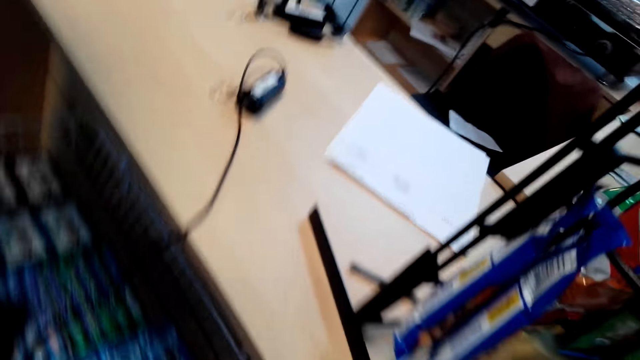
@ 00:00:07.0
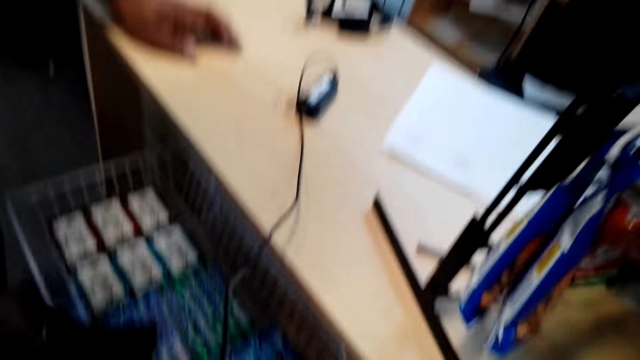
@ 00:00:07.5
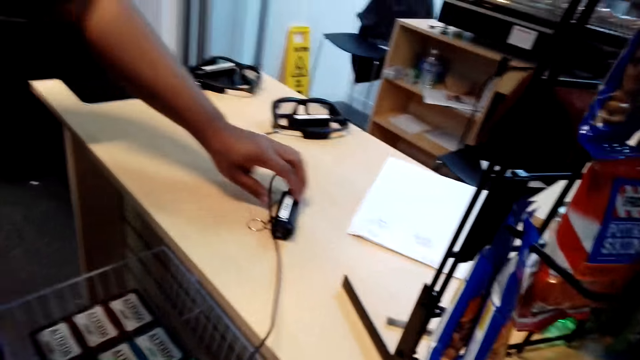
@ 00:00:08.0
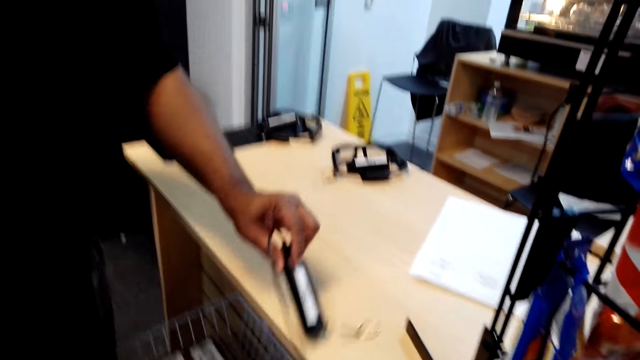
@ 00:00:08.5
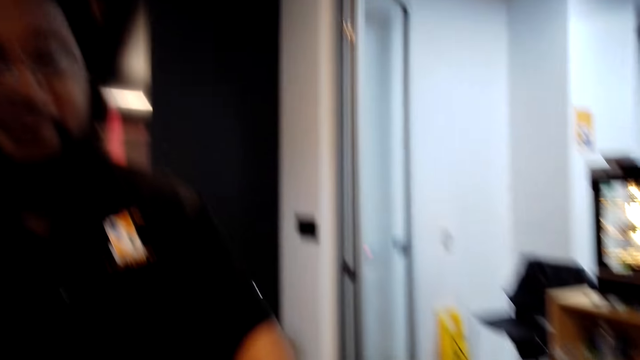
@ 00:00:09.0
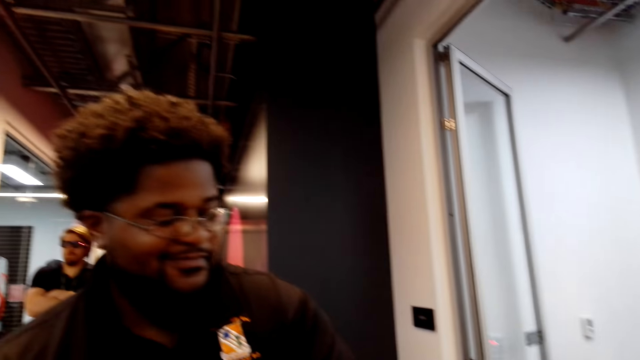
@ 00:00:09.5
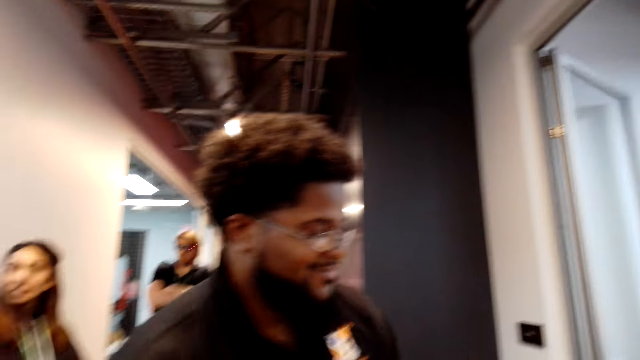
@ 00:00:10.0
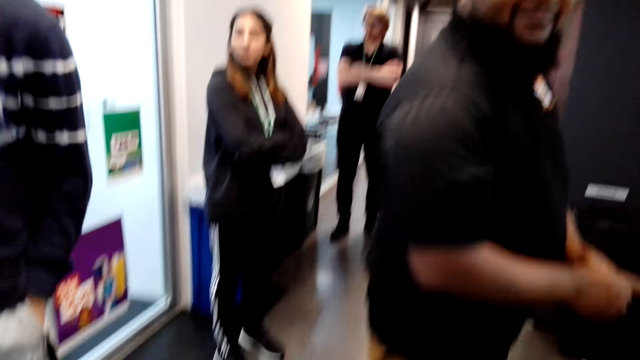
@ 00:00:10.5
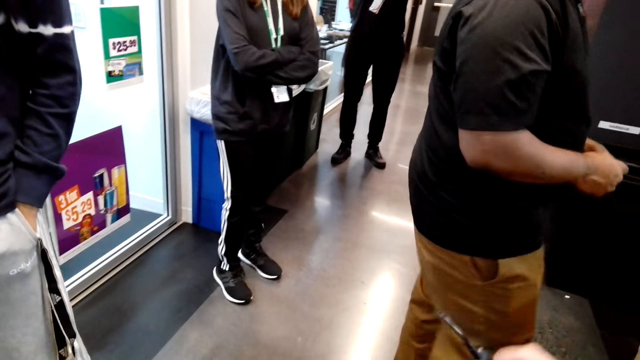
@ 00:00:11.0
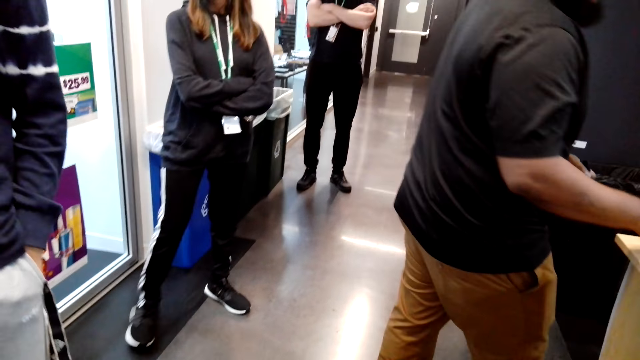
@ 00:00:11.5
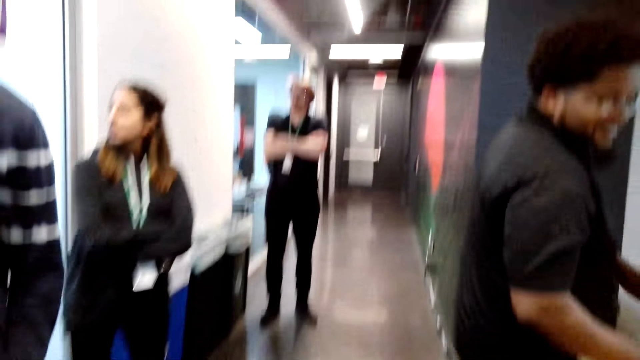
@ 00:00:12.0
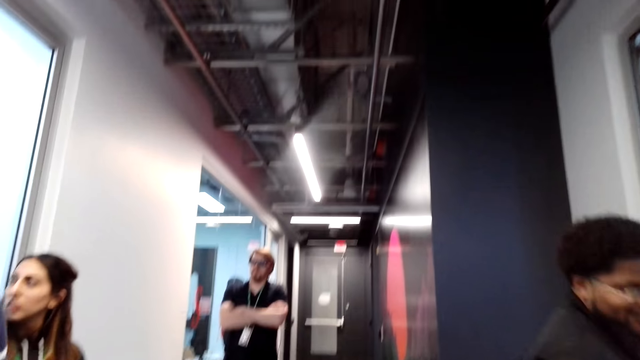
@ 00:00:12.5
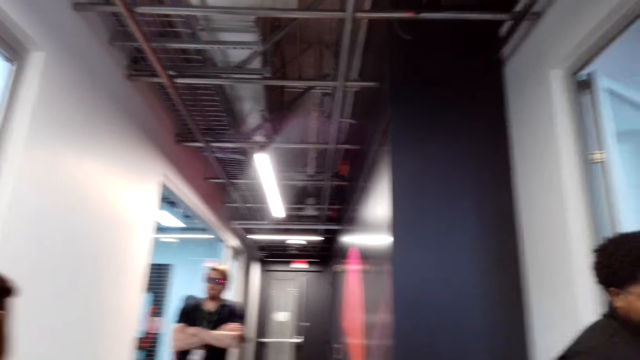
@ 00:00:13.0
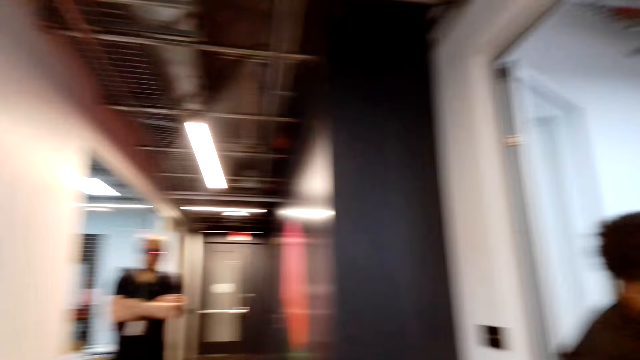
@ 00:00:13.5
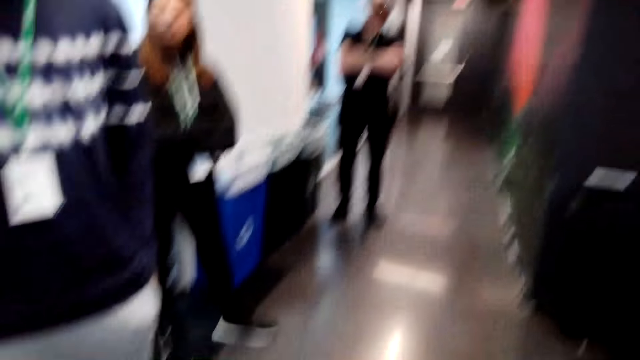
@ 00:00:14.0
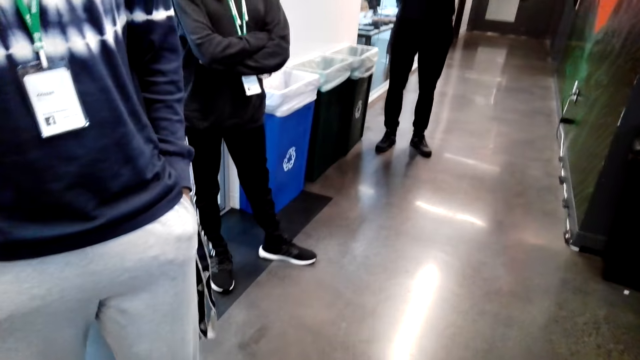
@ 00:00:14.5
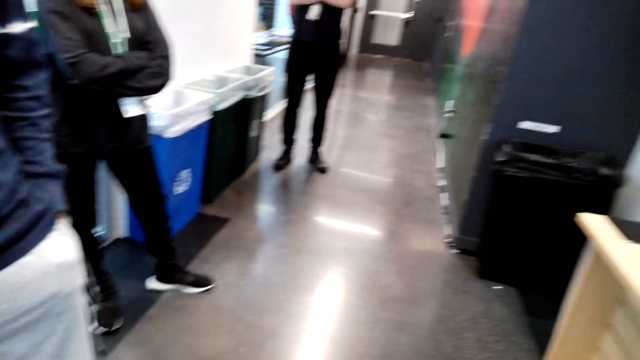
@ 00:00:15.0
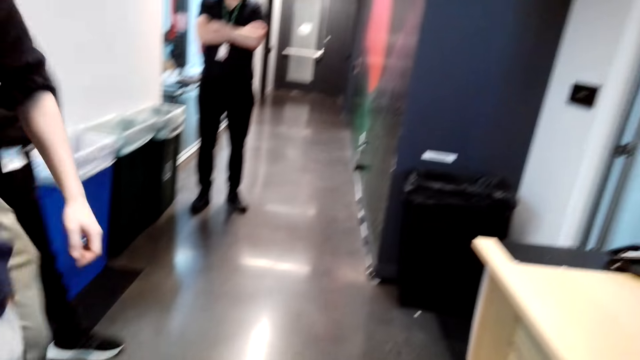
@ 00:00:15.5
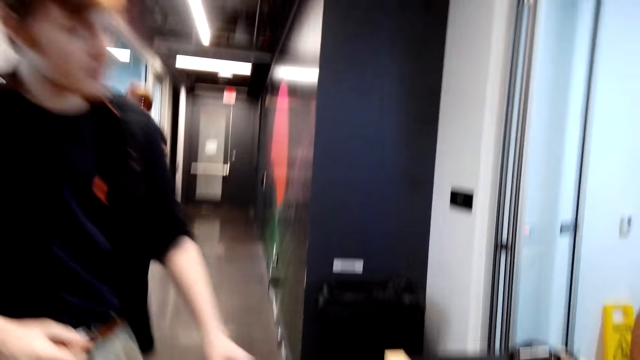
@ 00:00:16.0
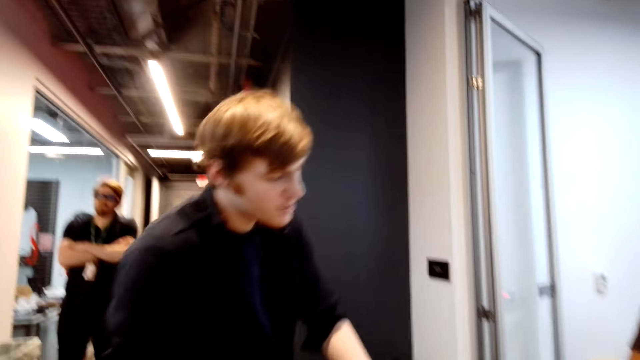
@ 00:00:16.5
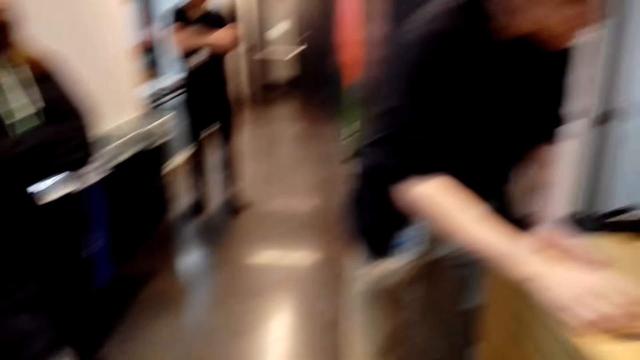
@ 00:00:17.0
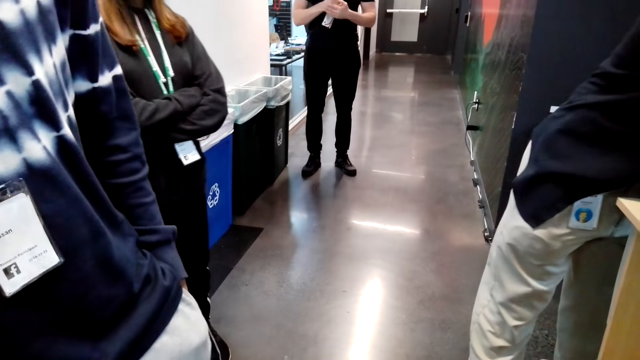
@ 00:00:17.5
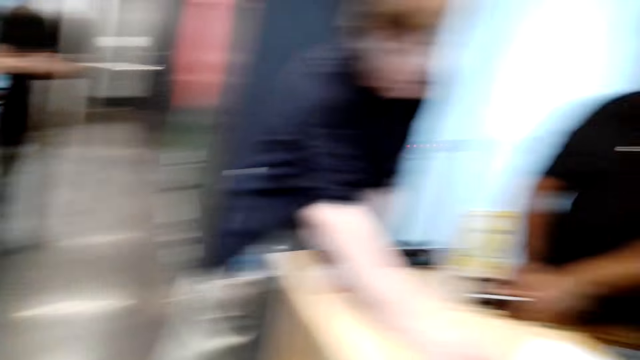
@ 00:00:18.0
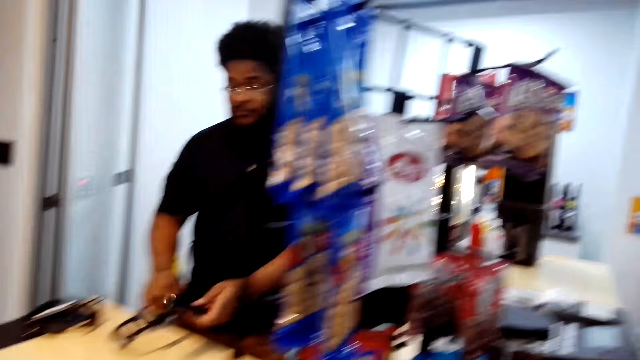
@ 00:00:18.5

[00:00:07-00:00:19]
The camera wearer is adjusting her camera. A person is giving the camera wearer something. A man does something from the table. The camera wearer looks around. They look at a lady. They look around.

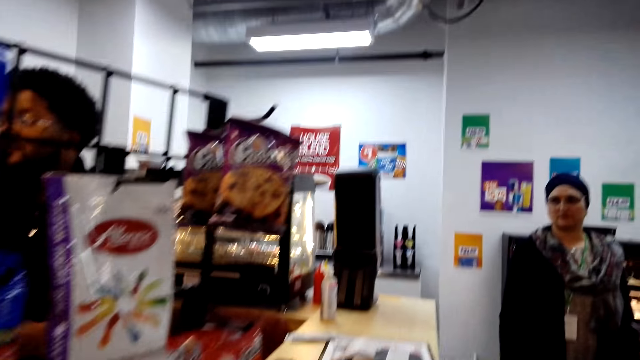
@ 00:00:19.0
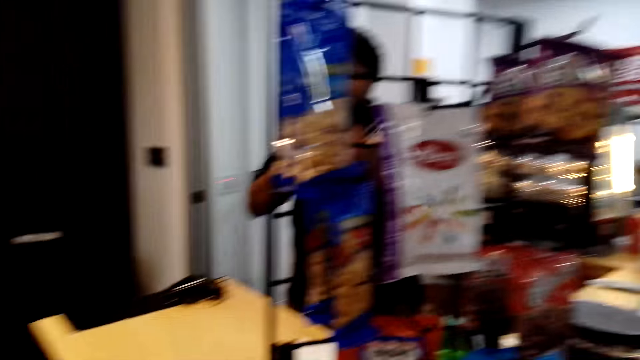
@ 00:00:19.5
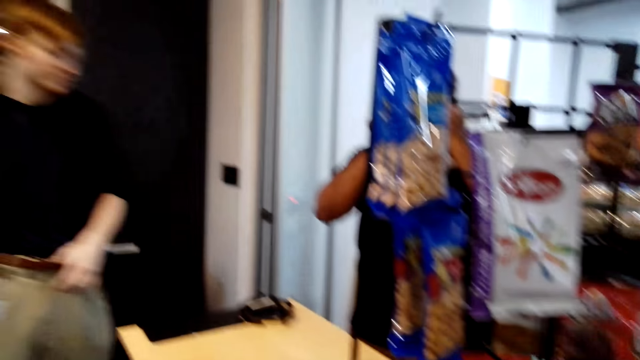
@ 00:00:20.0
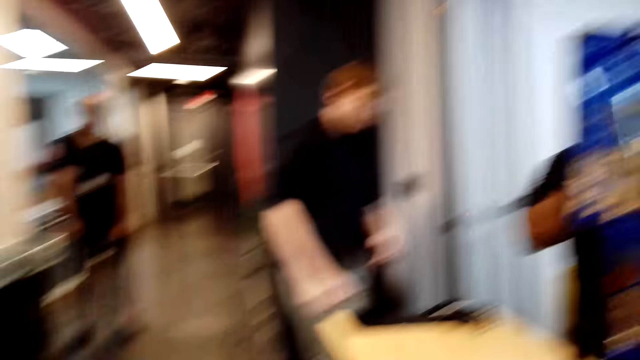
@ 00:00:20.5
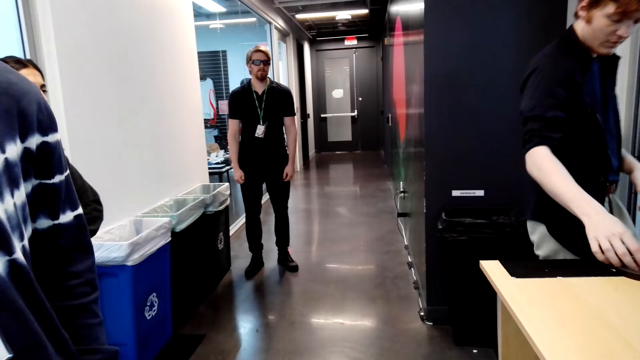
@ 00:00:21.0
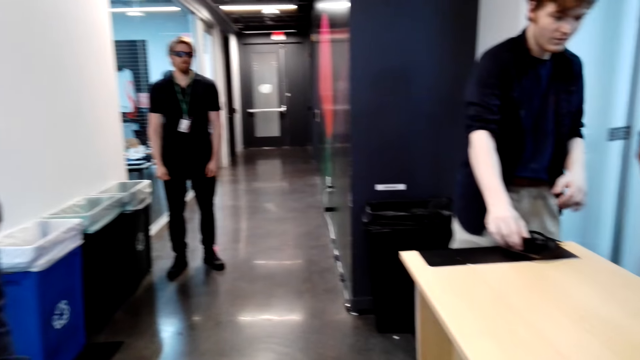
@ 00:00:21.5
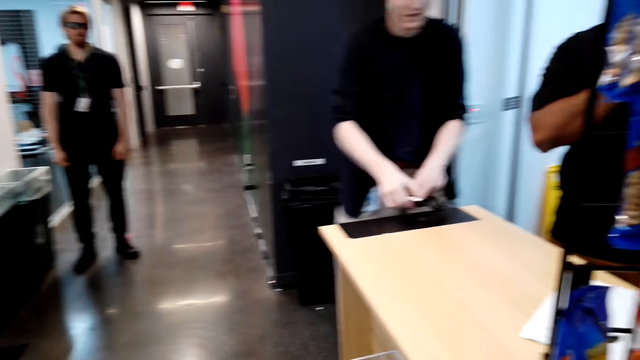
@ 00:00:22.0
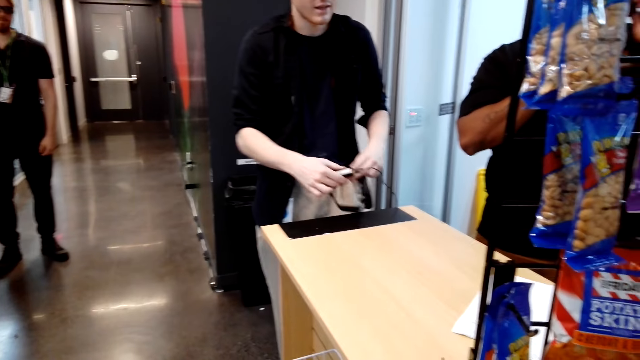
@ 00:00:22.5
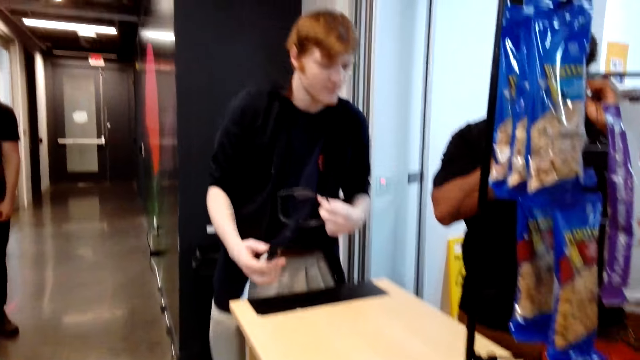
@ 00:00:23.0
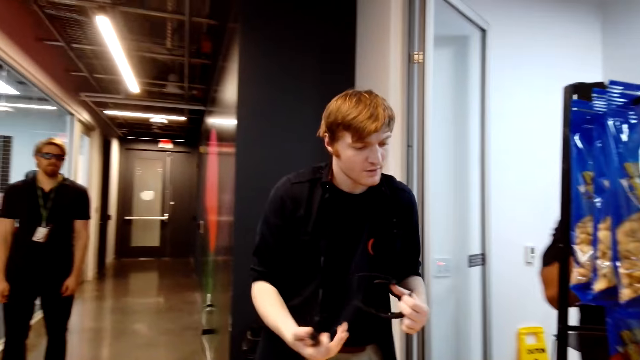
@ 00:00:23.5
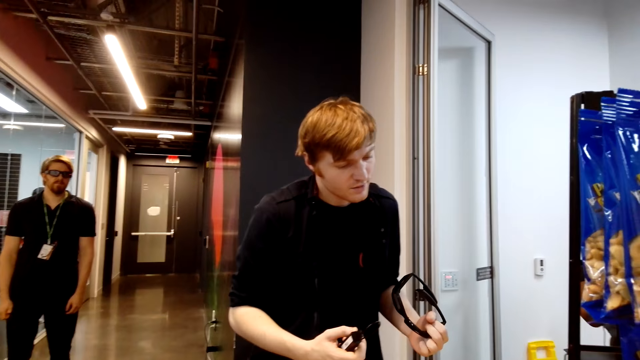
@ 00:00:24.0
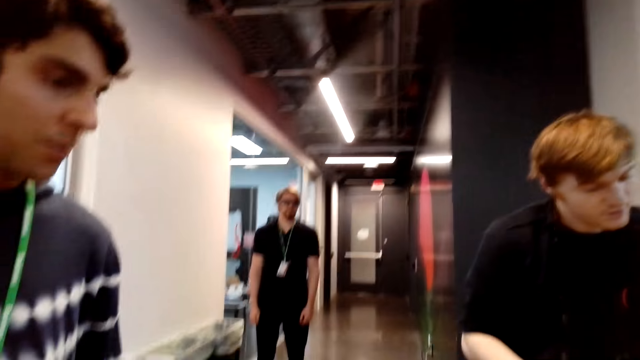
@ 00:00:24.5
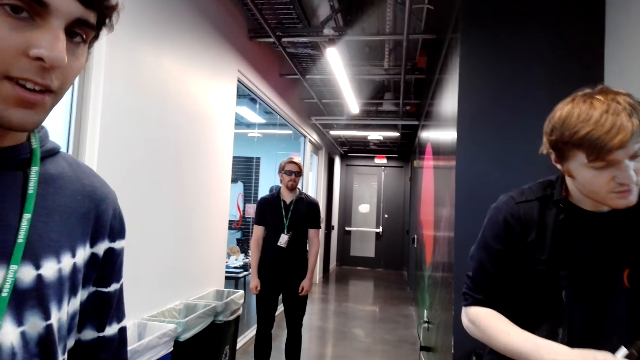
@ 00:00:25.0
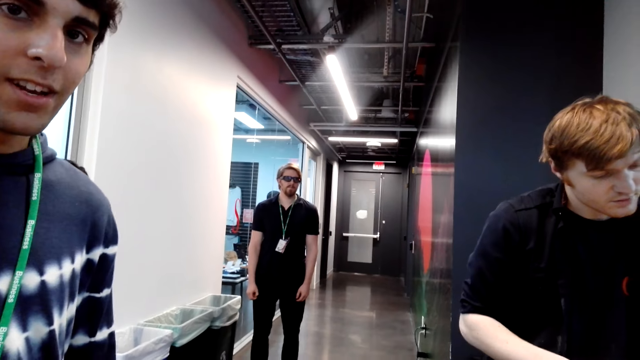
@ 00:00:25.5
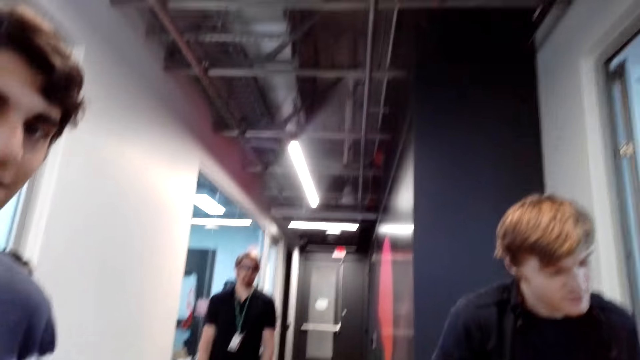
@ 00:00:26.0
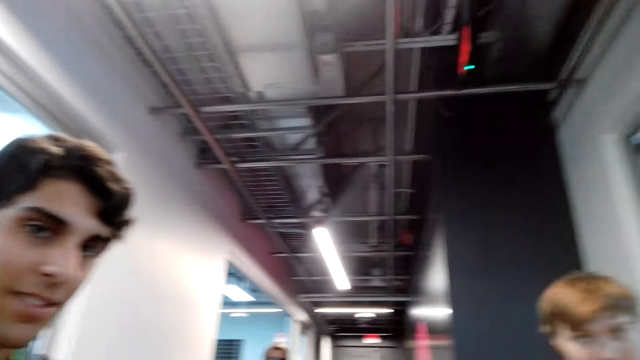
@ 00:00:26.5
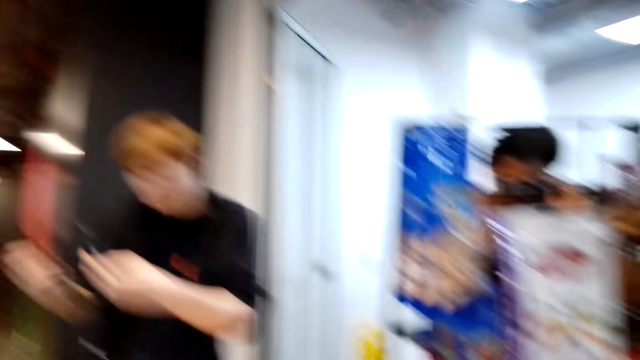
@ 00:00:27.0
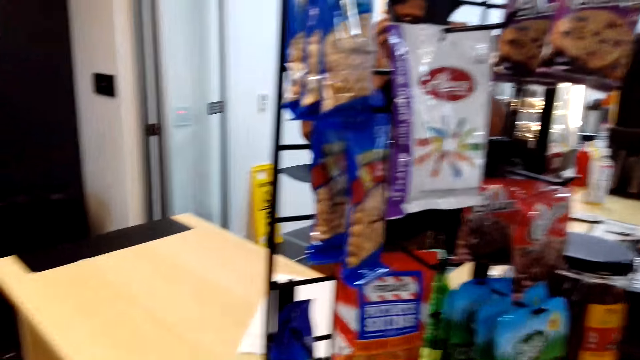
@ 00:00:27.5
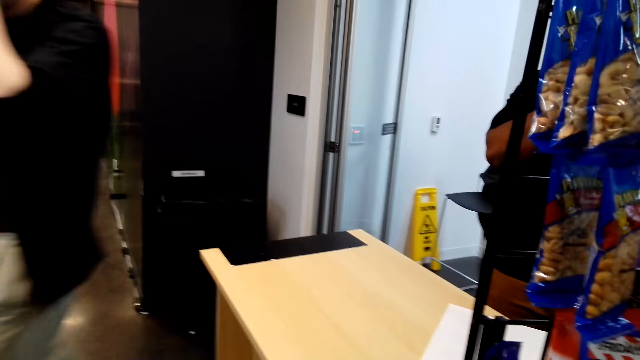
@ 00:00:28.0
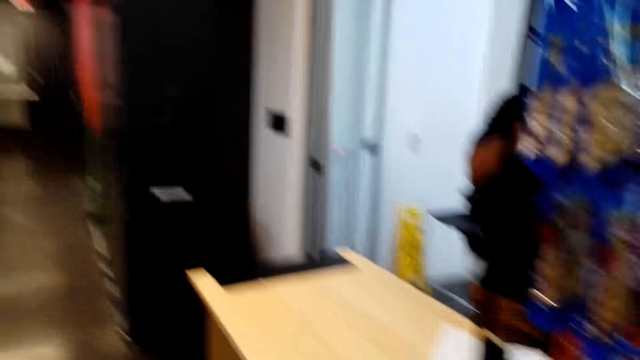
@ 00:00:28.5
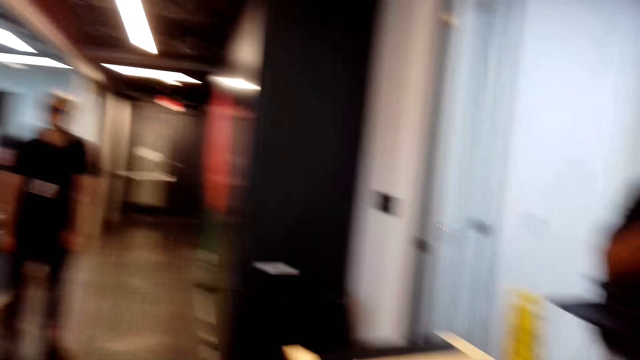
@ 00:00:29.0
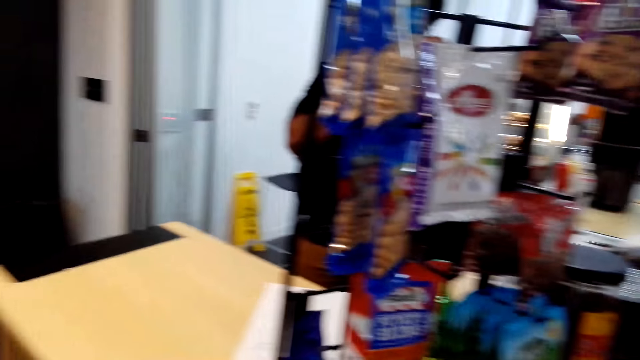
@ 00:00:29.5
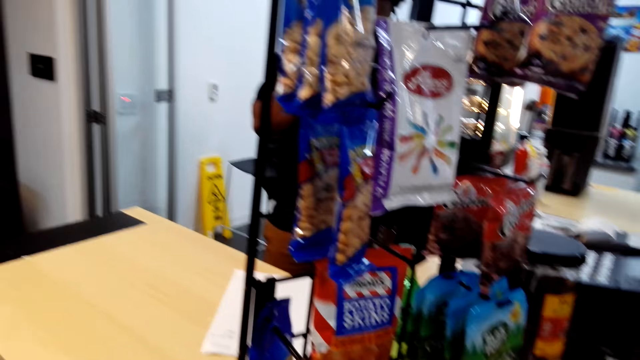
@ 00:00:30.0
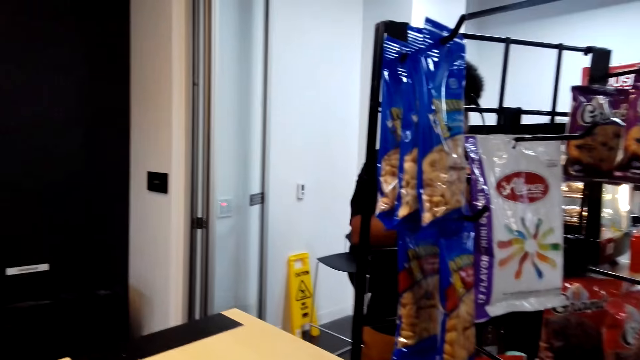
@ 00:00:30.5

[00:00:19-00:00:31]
A person is taking something from another person. The first person is picking up spectacles from the desk. The camera wearer looks at a man. They look at another man. The other man talks to the camera wearer. The camera wearer looks around.
